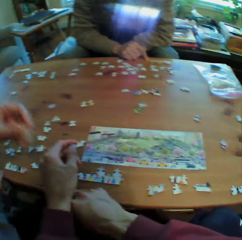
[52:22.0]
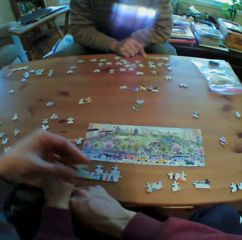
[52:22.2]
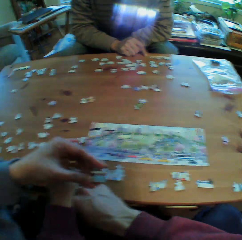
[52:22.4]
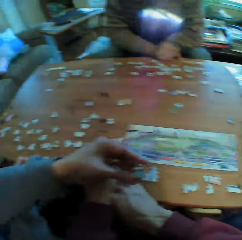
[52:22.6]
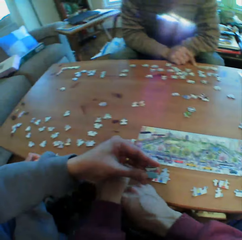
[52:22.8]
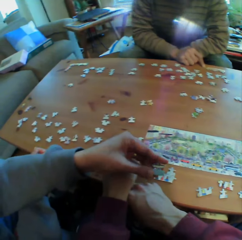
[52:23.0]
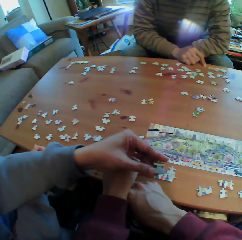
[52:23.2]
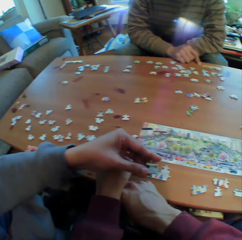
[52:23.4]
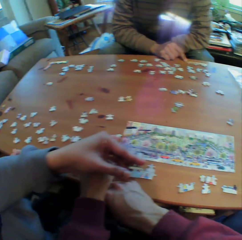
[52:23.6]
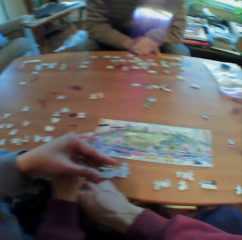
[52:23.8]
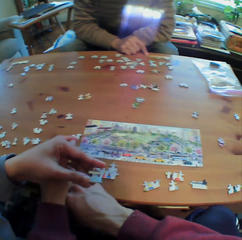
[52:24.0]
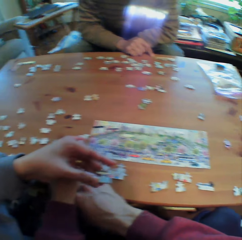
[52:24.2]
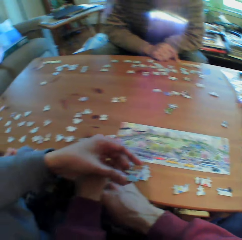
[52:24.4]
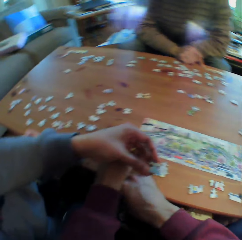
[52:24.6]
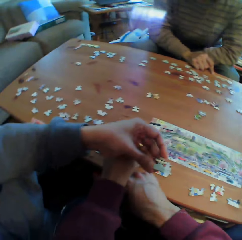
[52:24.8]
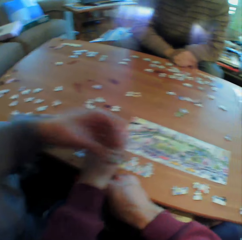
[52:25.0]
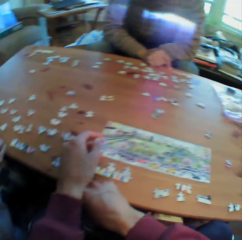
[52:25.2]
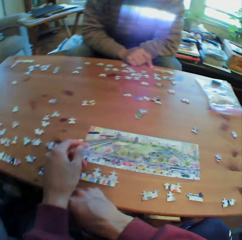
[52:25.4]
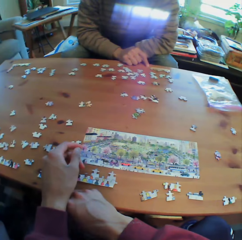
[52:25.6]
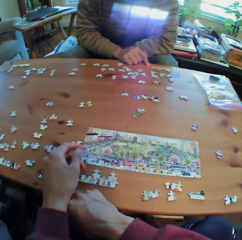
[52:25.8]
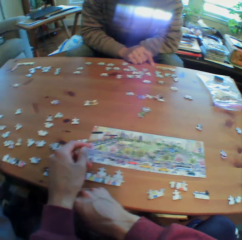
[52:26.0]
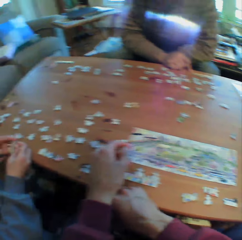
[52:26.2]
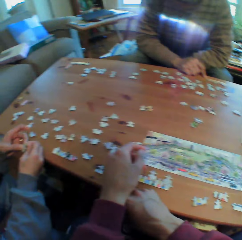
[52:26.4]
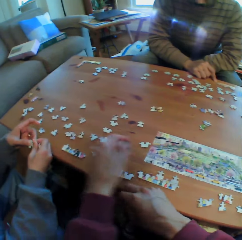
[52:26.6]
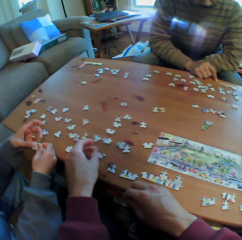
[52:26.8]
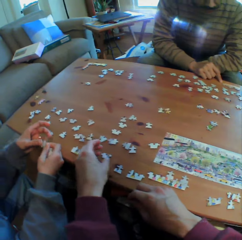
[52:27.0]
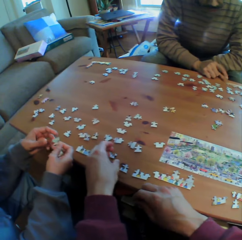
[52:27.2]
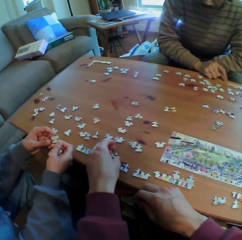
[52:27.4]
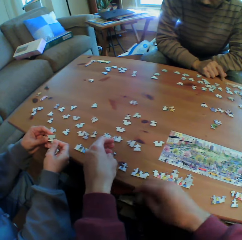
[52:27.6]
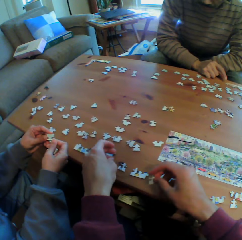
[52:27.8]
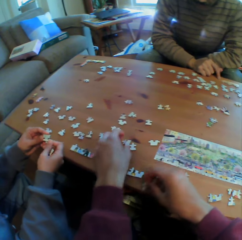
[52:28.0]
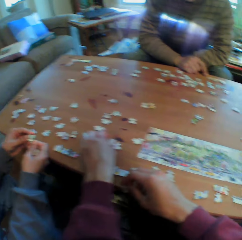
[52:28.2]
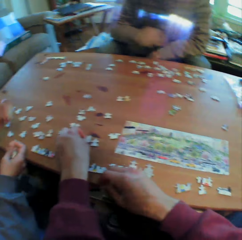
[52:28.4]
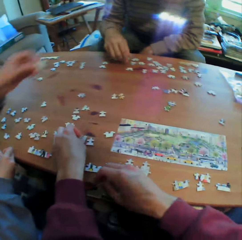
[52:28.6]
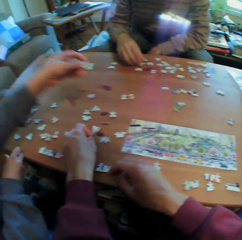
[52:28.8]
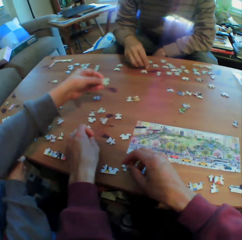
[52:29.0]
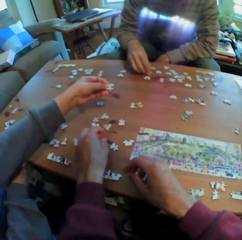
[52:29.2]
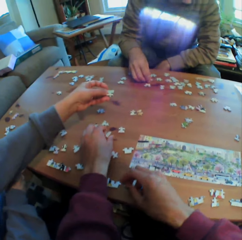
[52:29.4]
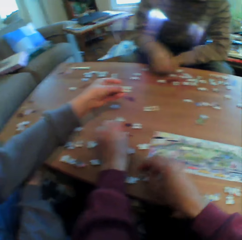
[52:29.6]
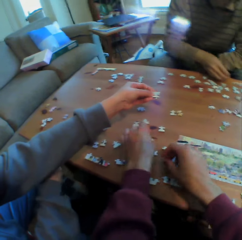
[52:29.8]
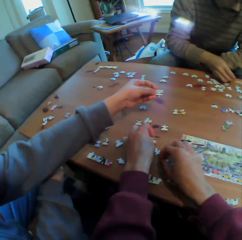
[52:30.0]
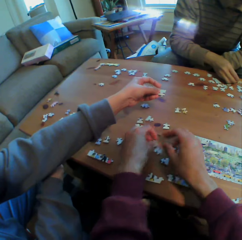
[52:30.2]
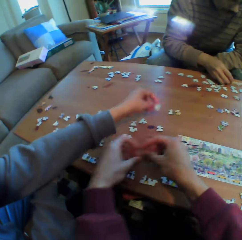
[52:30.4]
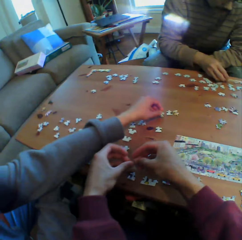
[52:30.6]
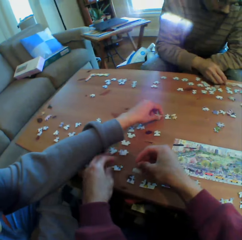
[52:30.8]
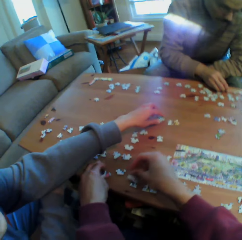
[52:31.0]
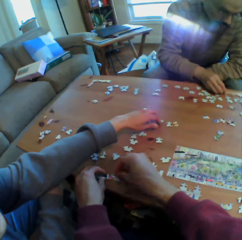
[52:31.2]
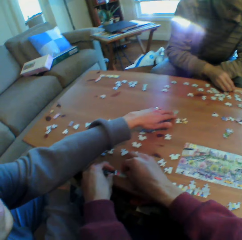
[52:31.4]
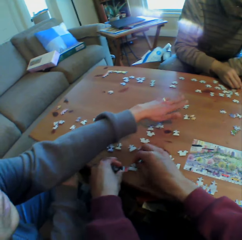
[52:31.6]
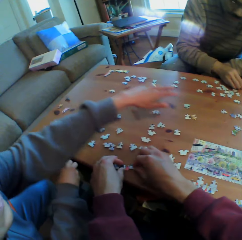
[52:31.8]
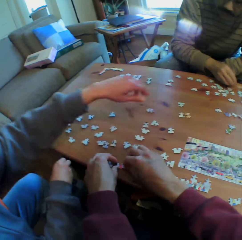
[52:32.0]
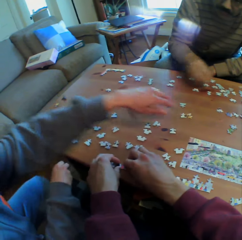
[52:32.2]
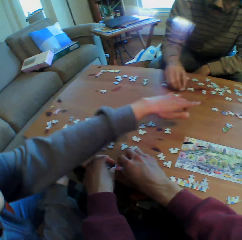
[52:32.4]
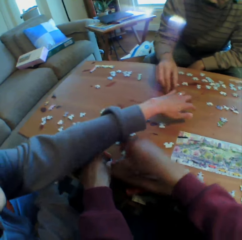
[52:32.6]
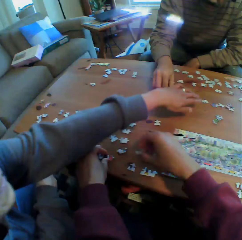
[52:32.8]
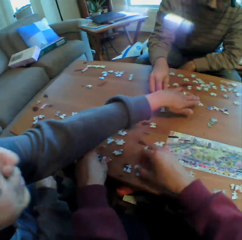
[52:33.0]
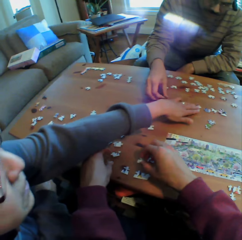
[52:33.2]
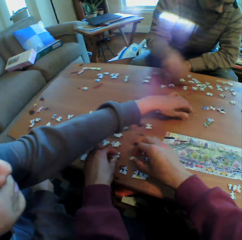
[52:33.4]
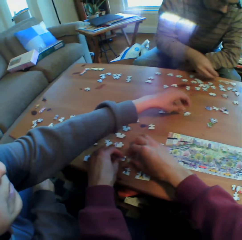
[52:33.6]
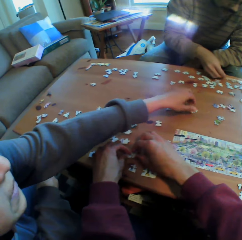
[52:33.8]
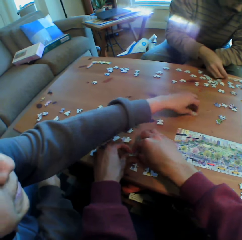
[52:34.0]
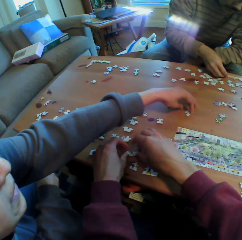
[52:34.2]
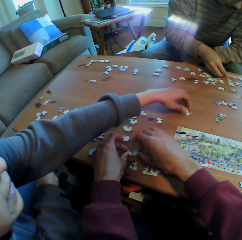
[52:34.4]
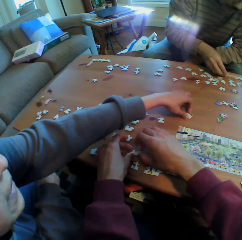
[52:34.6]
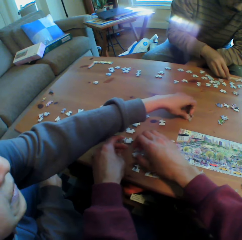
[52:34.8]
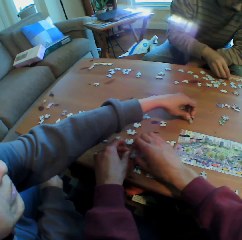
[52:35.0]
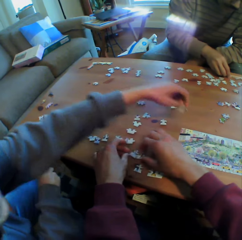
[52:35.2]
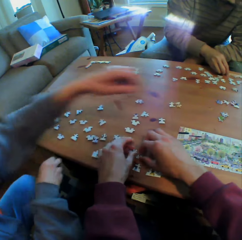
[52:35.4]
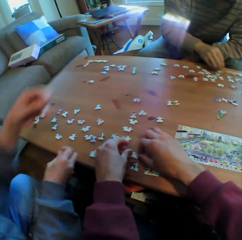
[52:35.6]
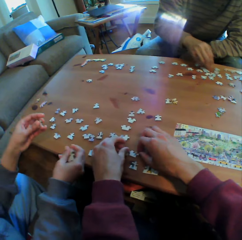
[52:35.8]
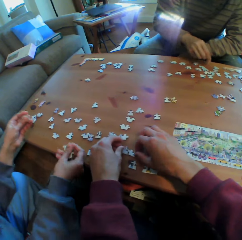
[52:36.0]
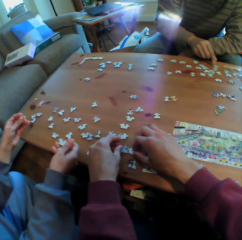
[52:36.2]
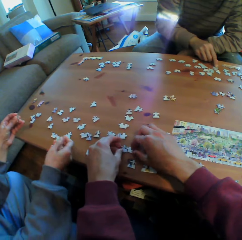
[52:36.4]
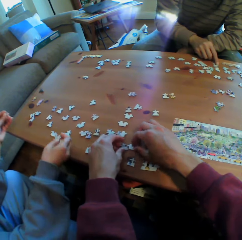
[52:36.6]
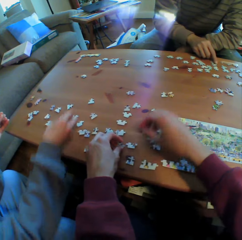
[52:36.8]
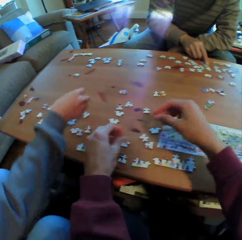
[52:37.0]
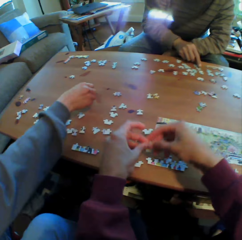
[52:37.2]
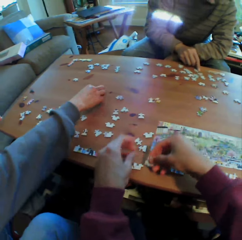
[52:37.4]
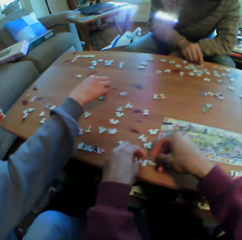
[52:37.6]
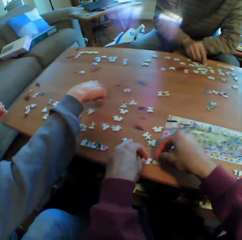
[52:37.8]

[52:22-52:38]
Someone shows the camera wearer the card. The camera wearer arranges the puzzles on the table.

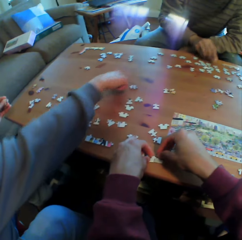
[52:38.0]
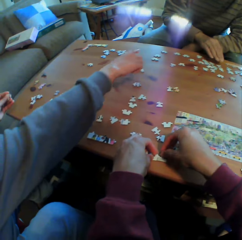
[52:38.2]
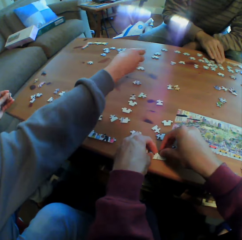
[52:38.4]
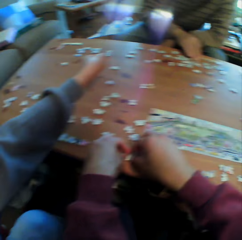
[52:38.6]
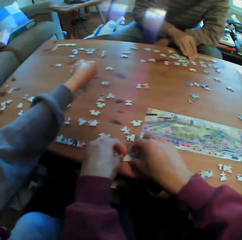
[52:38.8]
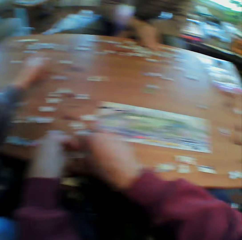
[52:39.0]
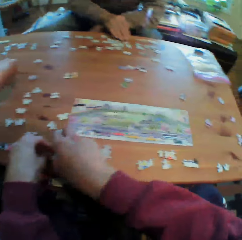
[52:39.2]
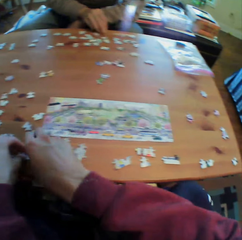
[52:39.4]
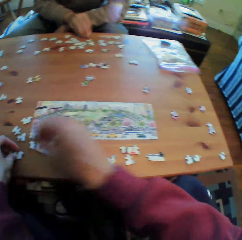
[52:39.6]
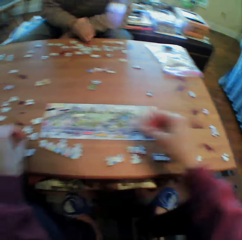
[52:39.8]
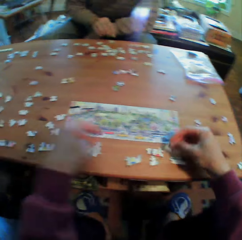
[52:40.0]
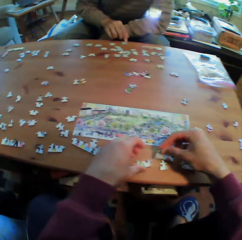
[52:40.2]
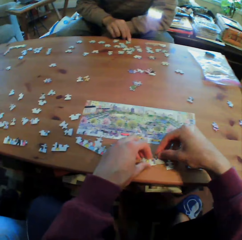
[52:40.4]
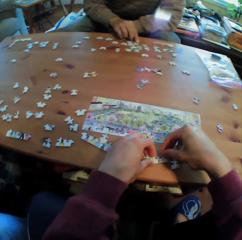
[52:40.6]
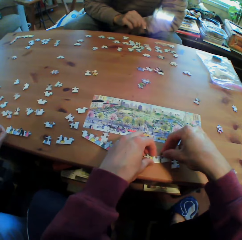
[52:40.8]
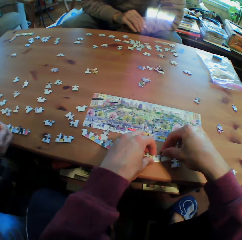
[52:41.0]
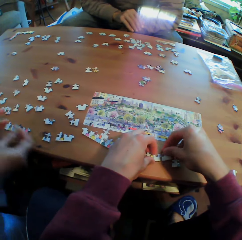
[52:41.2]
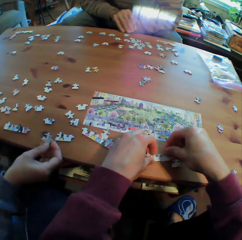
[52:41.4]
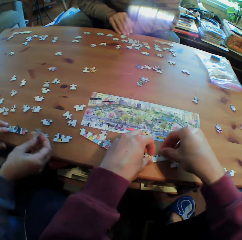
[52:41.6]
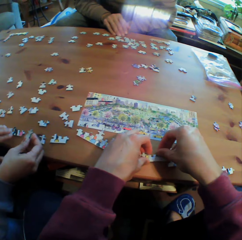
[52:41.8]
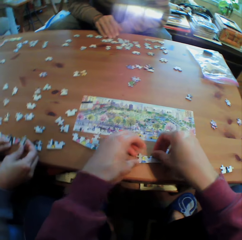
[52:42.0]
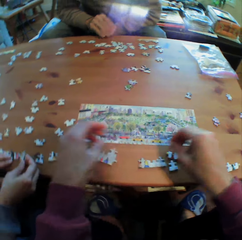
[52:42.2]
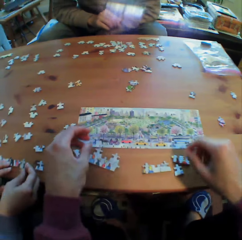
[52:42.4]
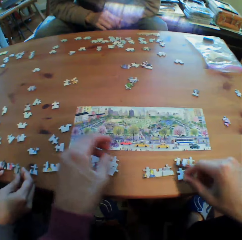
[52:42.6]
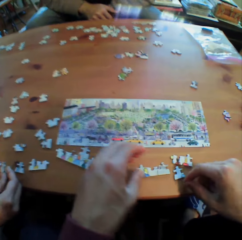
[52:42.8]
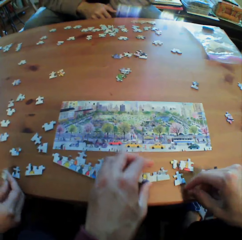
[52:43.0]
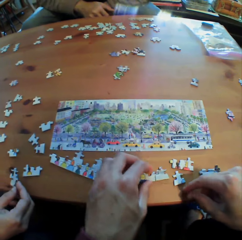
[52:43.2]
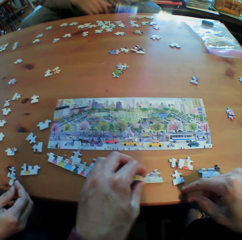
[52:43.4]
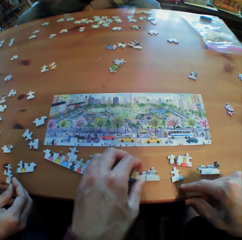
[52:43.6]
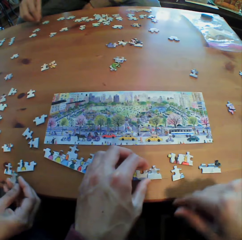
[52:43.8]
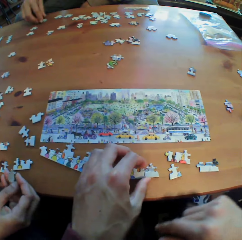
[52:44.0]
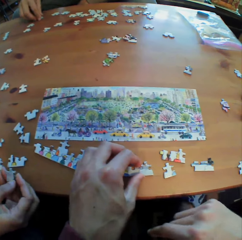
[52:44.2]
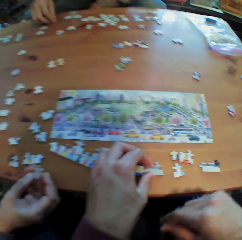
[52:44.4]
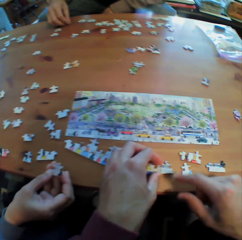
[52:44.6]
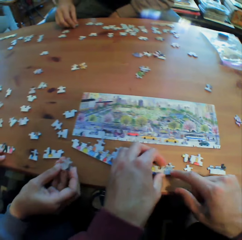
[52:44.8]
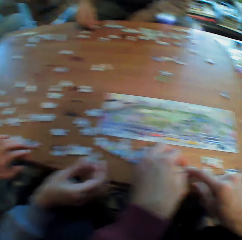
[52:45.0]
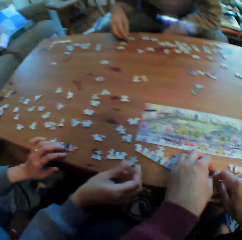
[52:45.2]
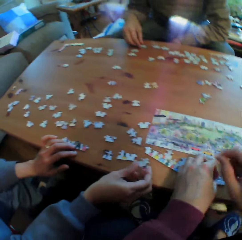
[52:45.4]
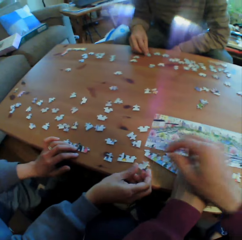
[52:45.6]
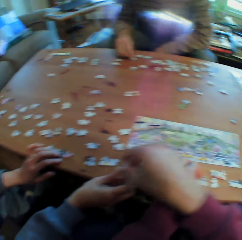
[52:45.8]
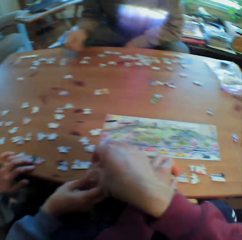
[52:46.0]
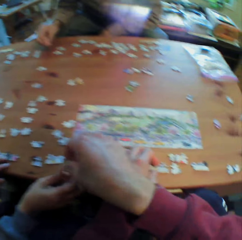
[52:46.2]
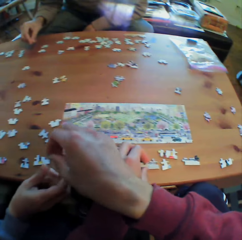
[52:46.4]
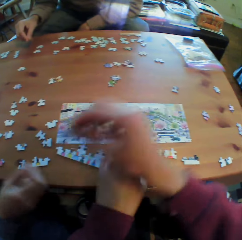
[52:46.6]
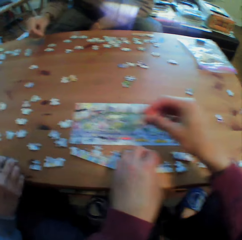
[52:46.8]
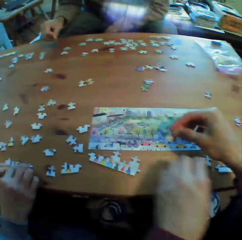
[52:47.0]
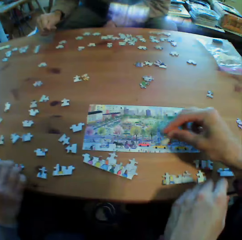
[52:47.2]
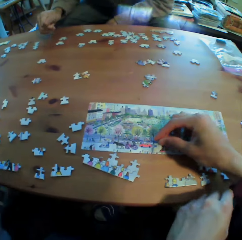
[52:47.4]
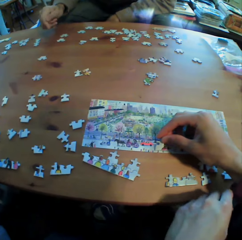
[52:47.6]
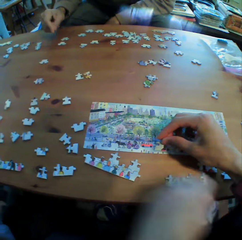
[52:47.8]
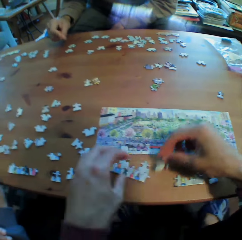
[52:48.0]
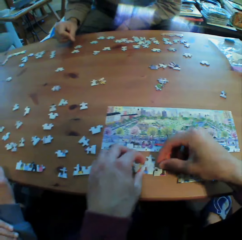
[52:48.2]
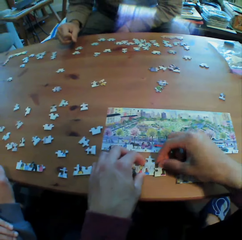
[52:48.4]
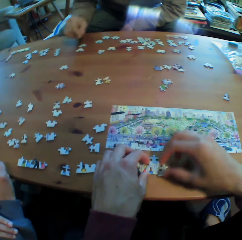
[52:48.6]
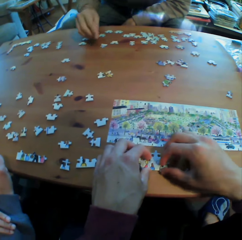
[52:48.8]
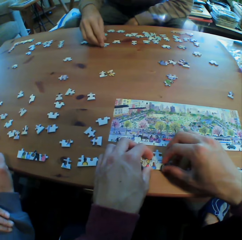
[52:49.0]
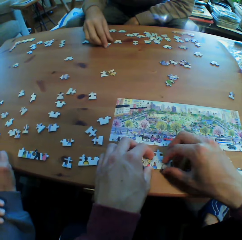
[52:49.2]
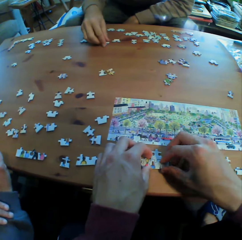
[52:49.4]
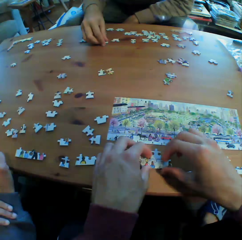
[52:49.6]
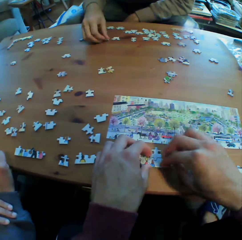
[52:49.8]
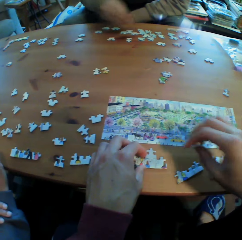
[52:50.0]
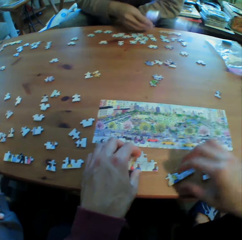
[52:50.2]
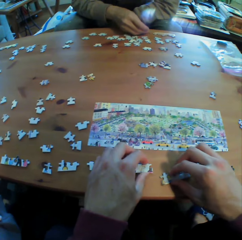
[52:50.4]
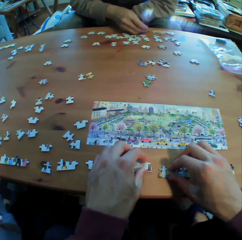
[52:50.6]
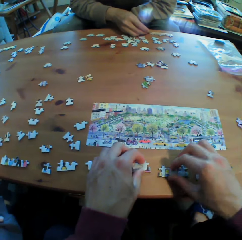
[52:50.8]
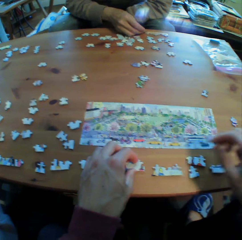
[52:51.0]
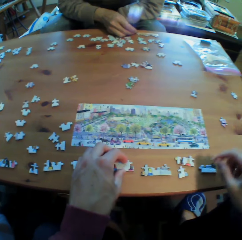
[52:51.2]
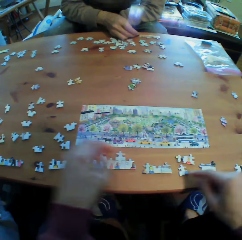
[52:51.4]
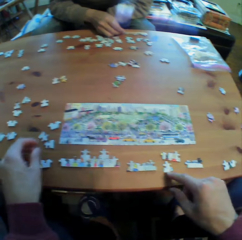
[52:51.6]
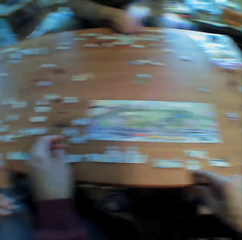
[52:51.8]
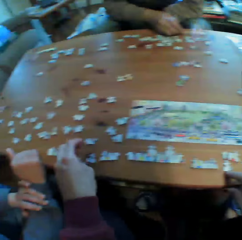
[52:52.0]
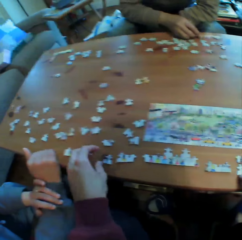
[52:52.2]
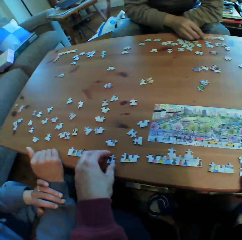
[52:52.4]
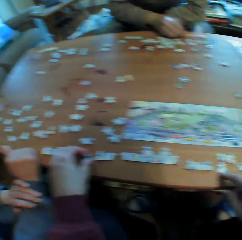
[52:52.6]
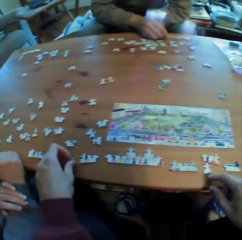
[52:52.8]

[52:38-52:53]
The camera wearer picks a puzzle from a man. They arrange the puzzles on the table.
